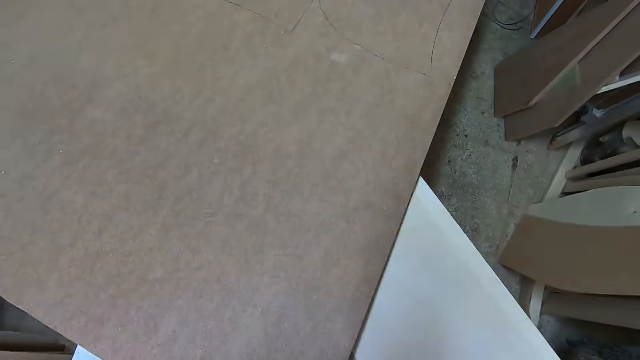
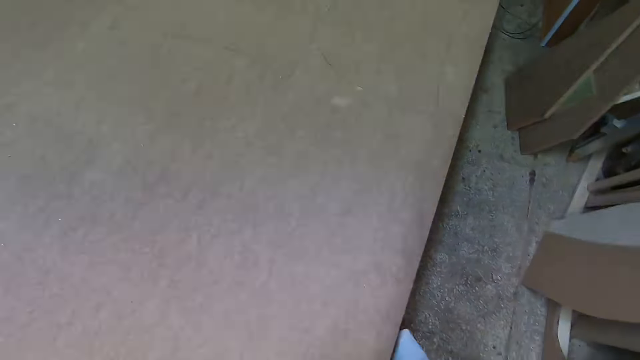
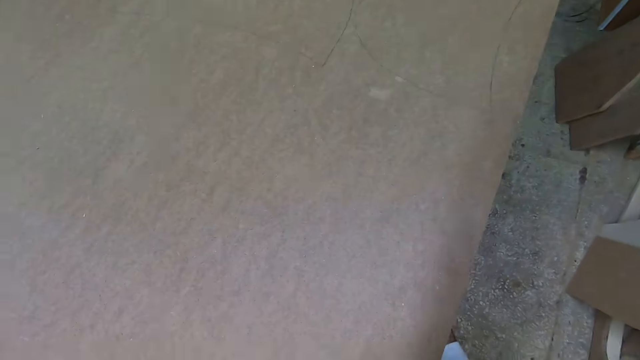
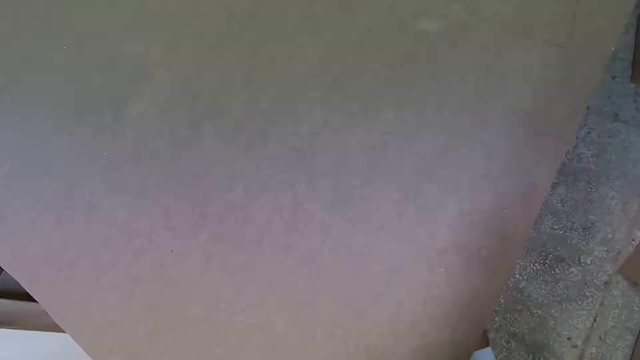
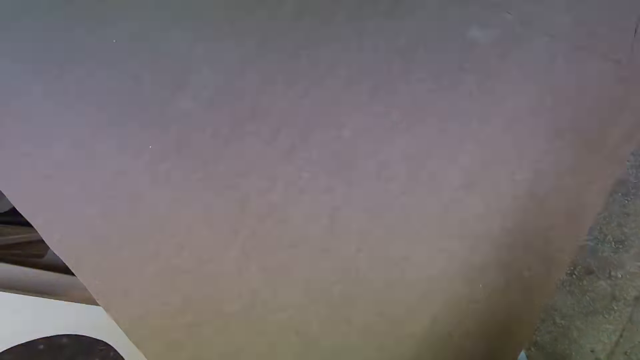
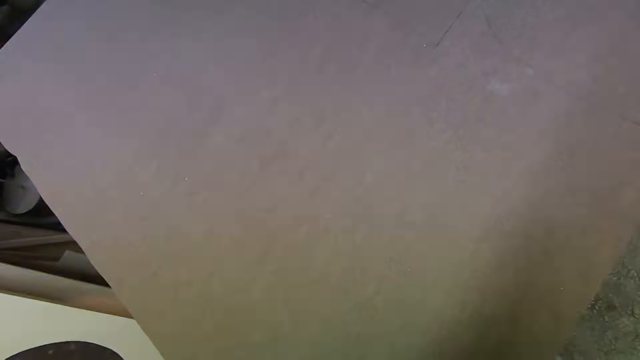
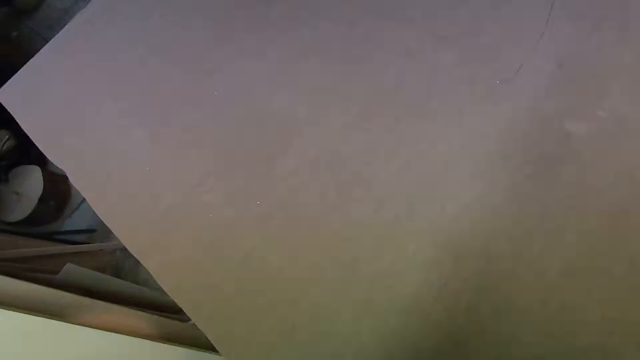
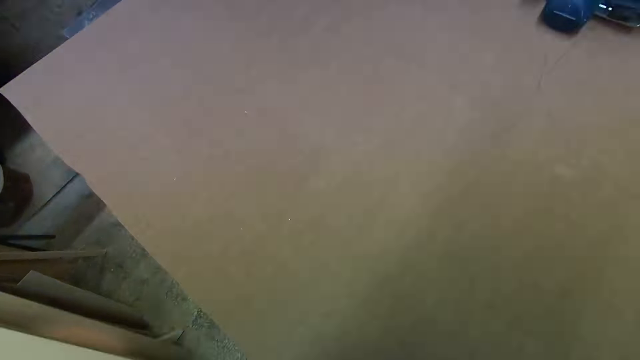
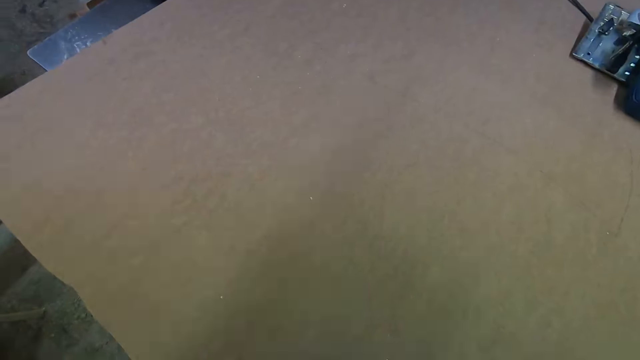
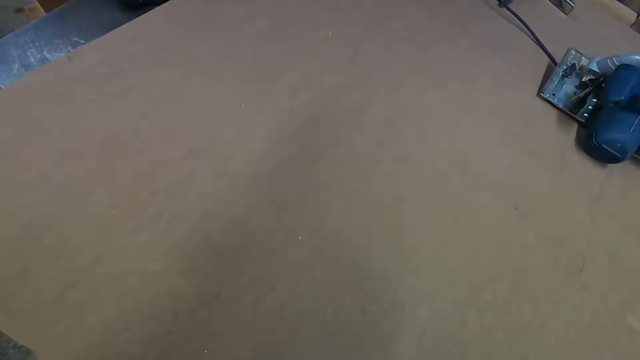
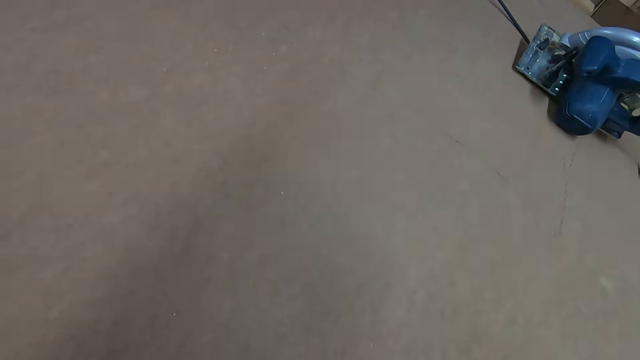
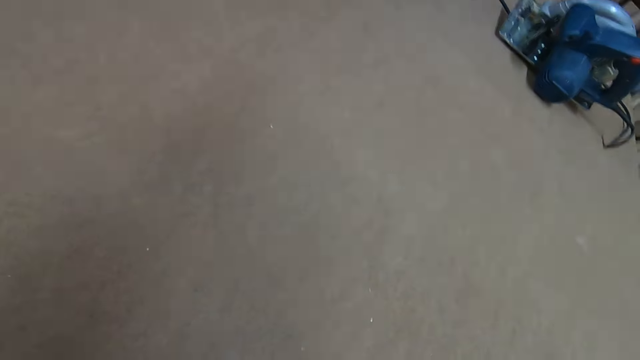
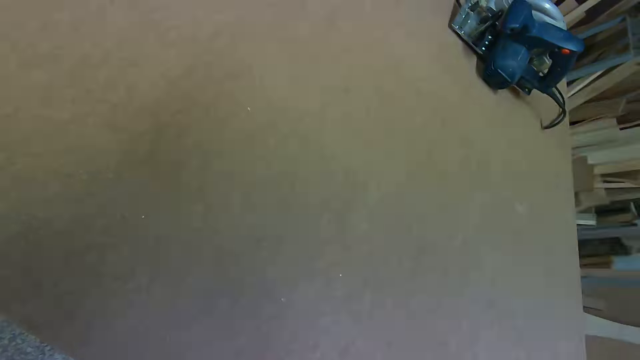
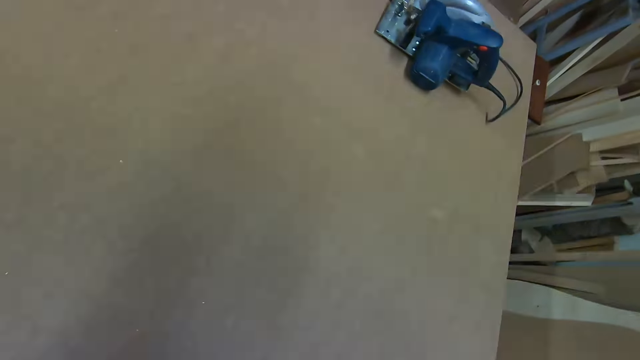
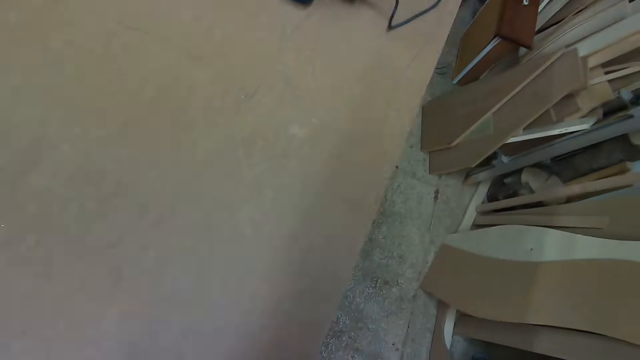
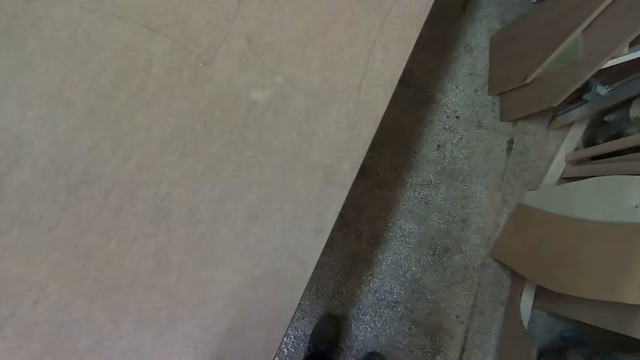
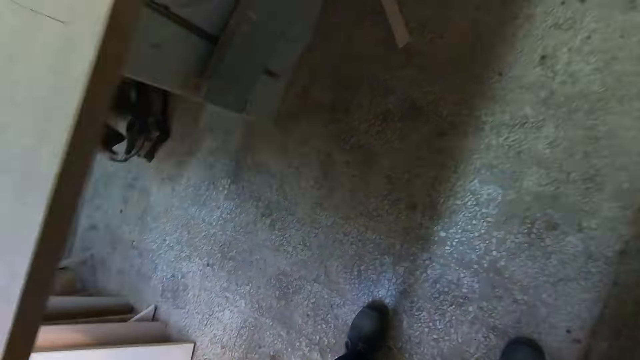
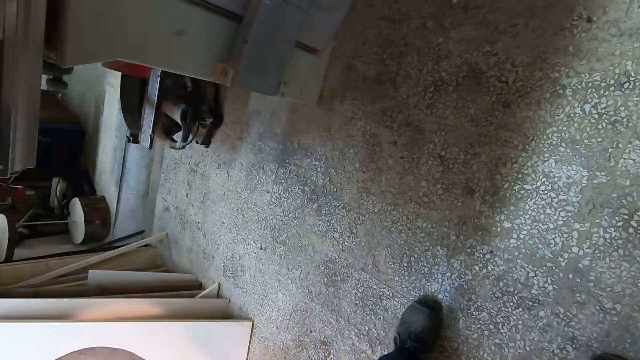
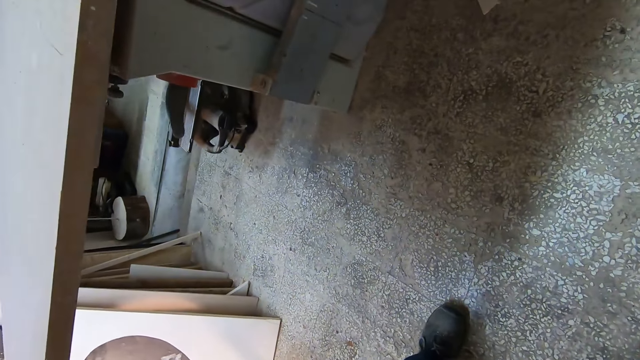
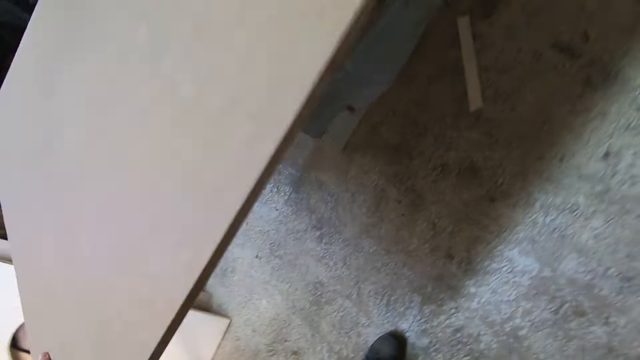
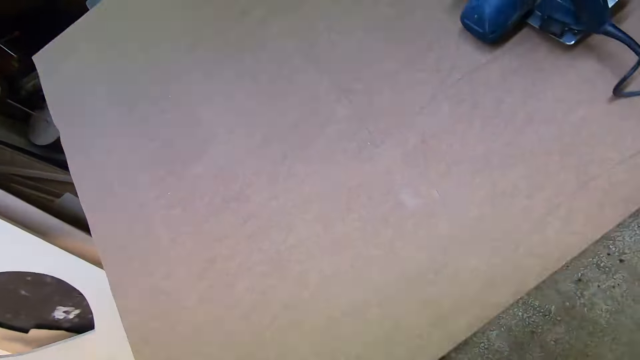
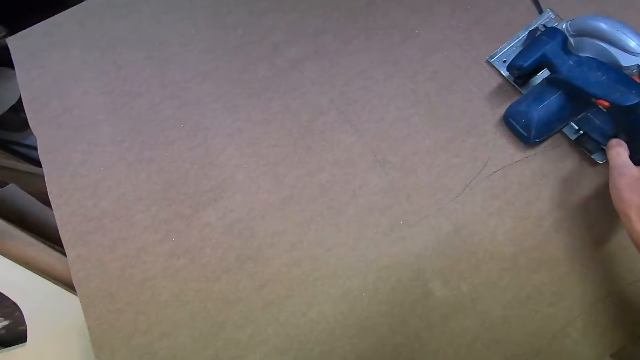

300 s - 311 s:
The camera wearer passes the planks under the plank. They bend. They look under the plank. They touch the circular saw.

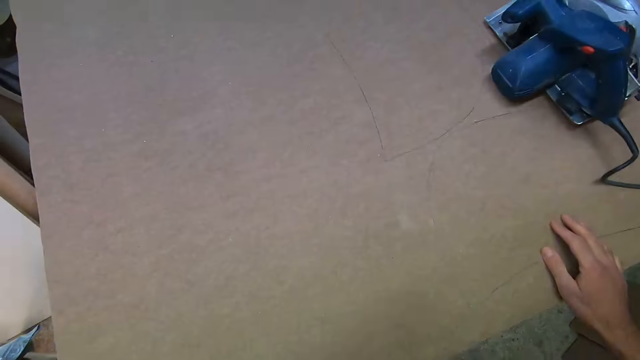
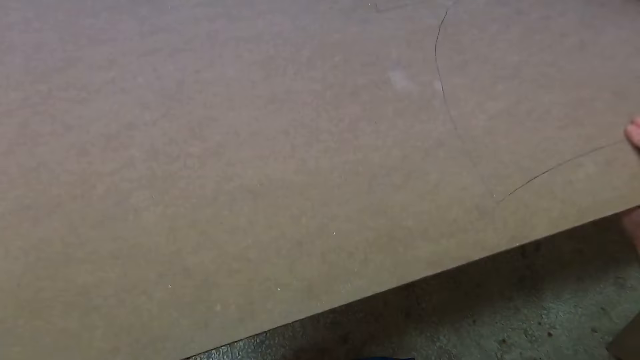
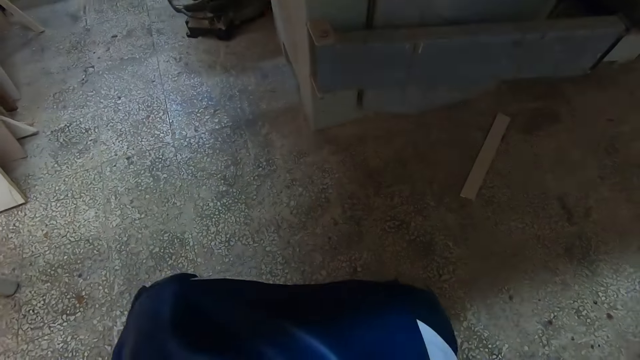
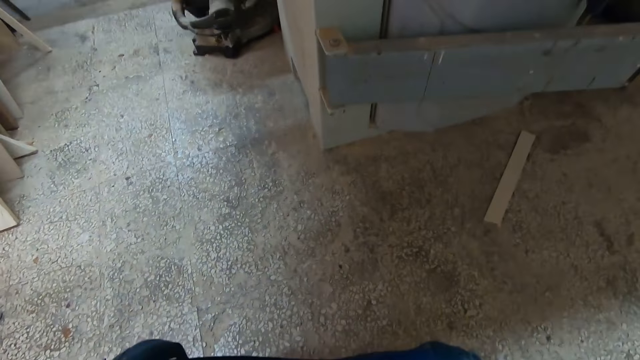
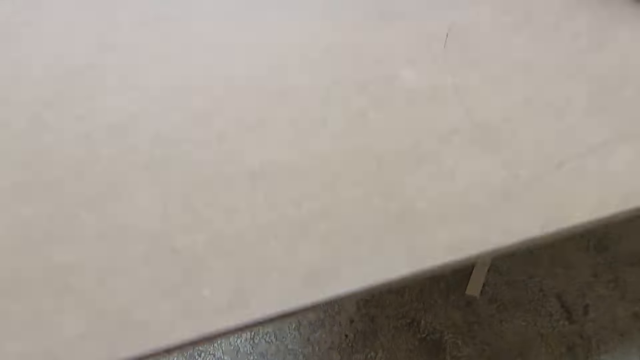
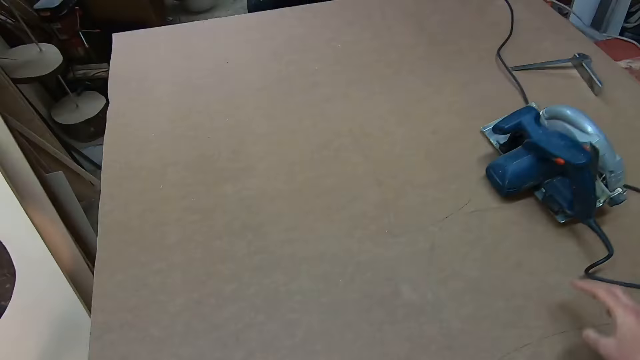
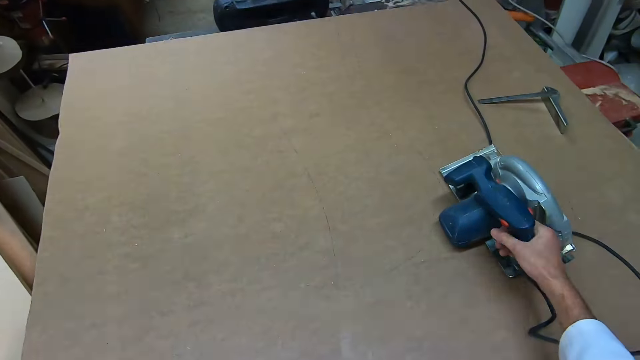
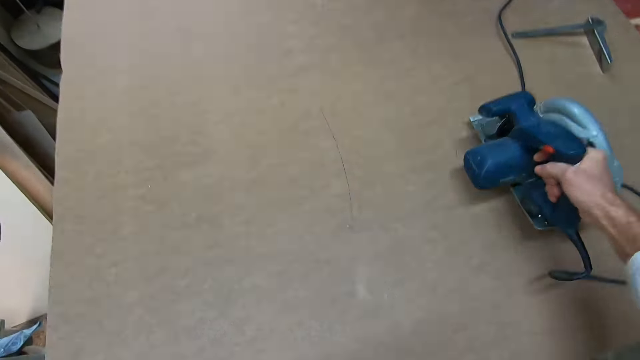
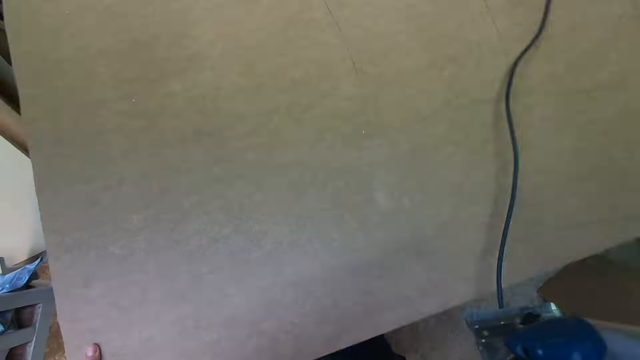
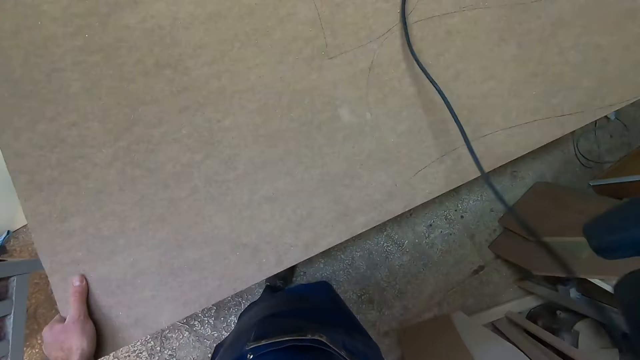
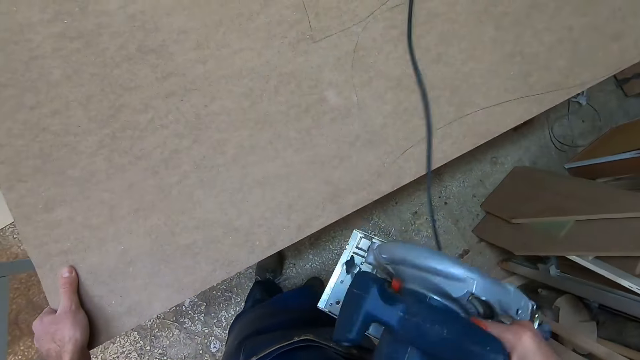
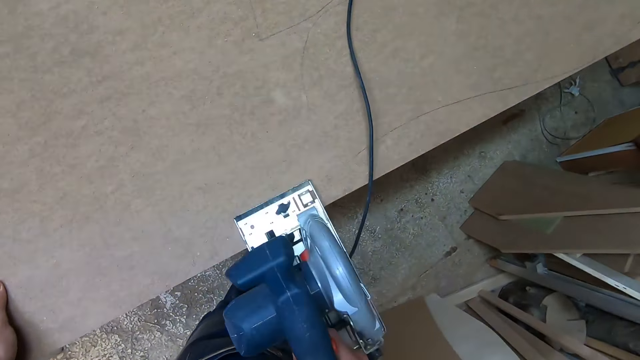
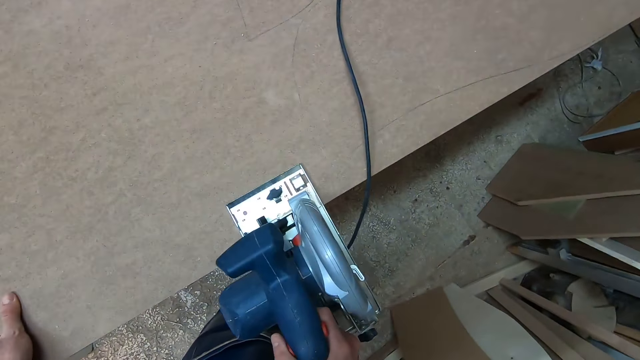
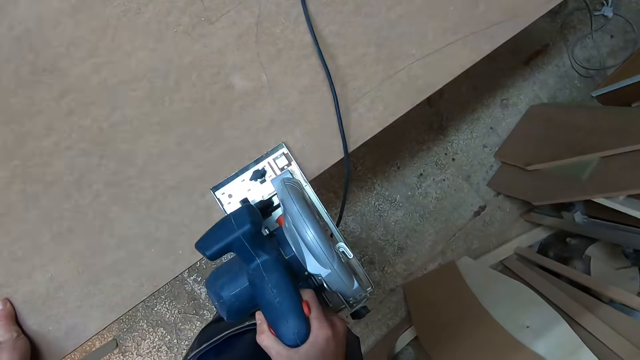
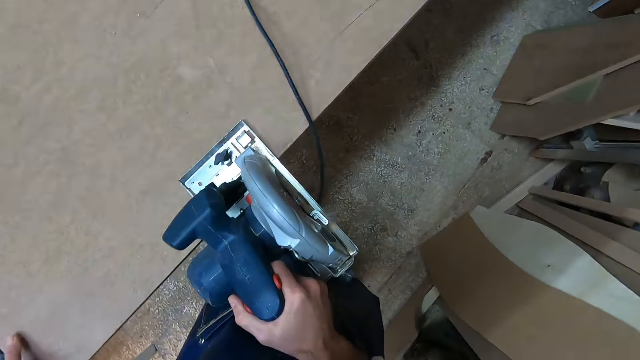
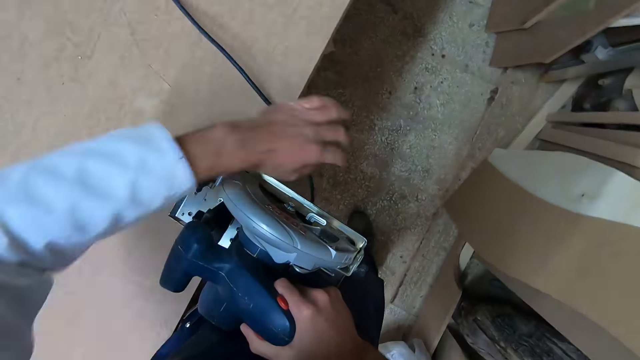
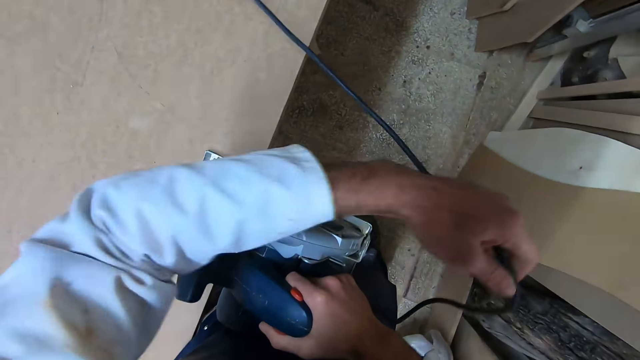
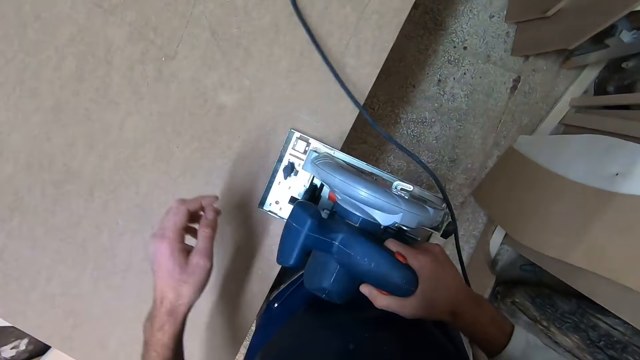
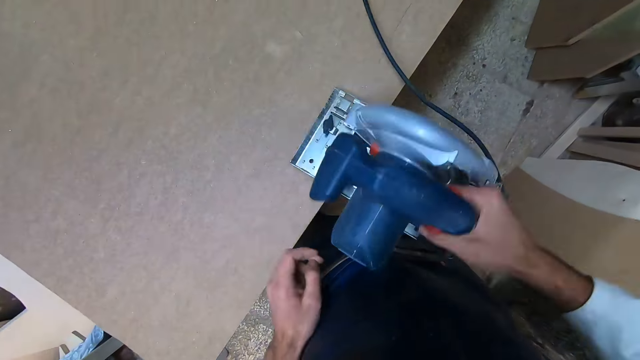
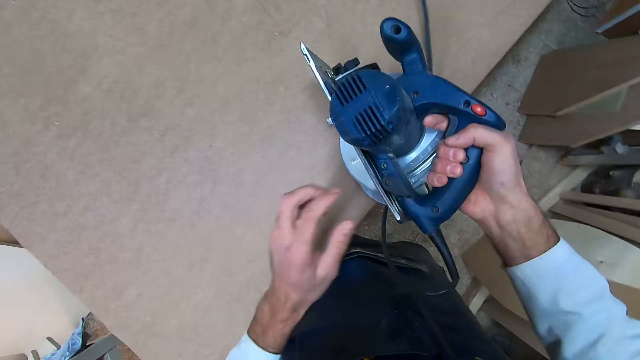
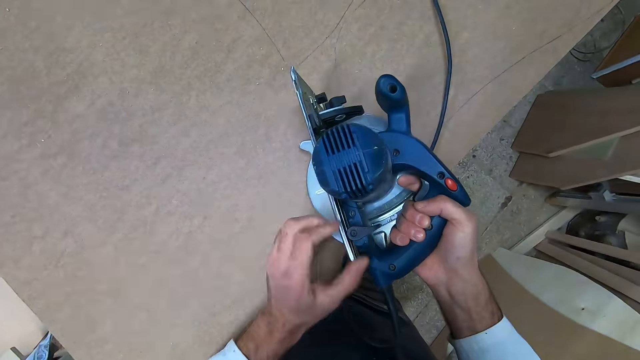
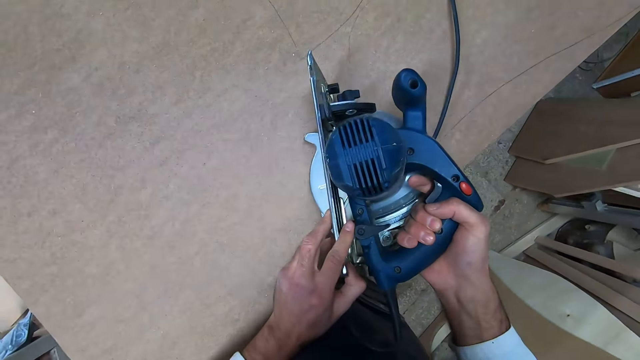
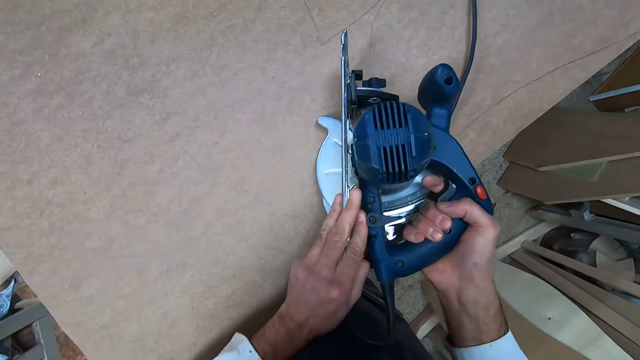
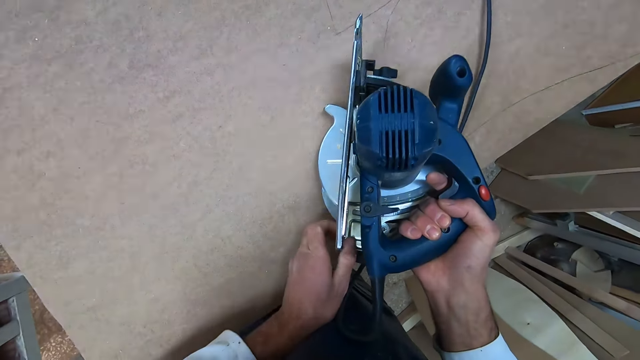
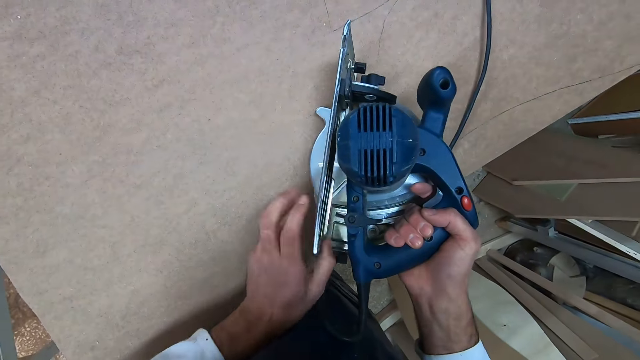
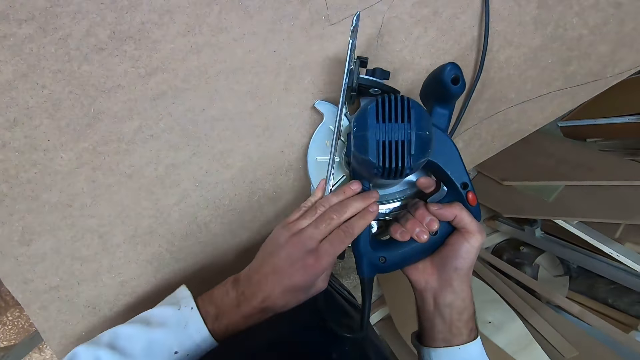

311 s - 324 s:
The camera wearer touches the plank. They squat. They look under the plank. They stand. They pick up the circular saw from the plank. They position the circular saw at the edge of the plank. They drag up the circular saw wire. They adjust the wire. They turn the circular saw to the side. They adjust the circular saw.
